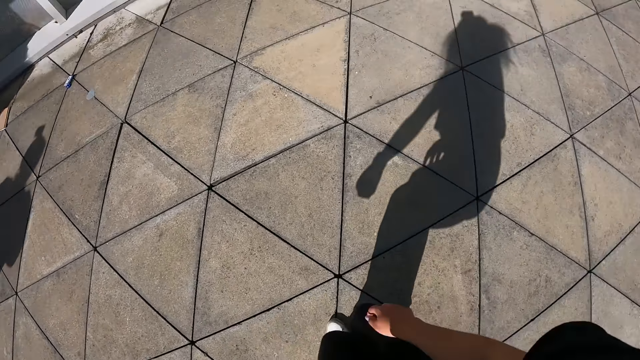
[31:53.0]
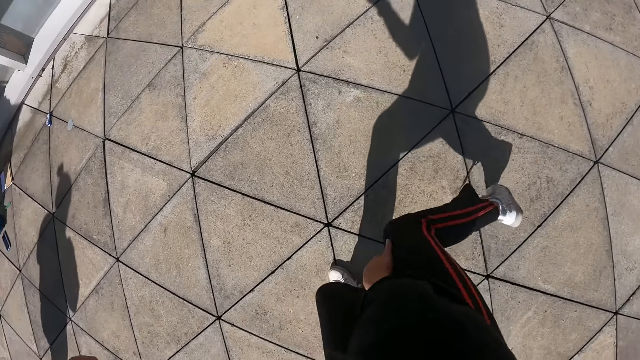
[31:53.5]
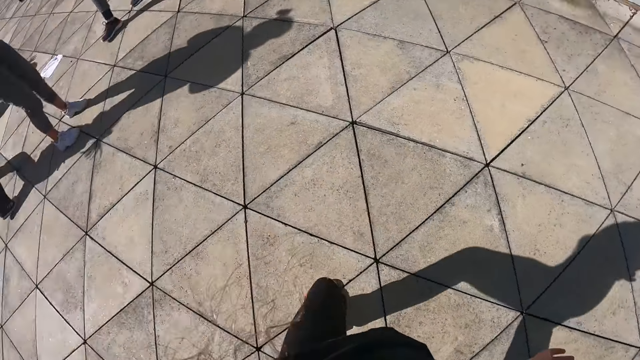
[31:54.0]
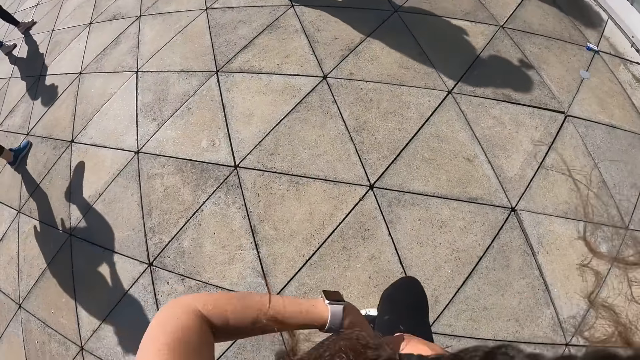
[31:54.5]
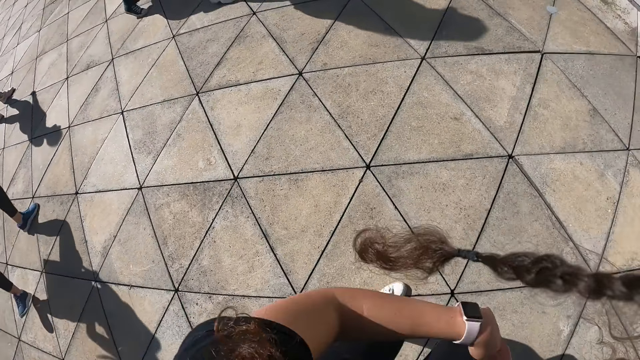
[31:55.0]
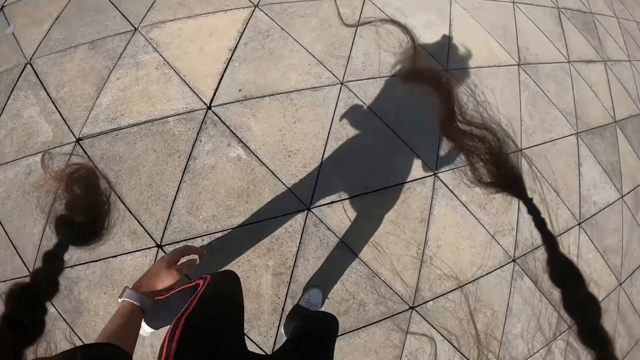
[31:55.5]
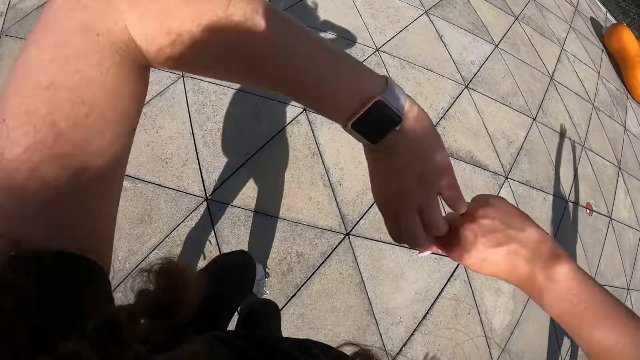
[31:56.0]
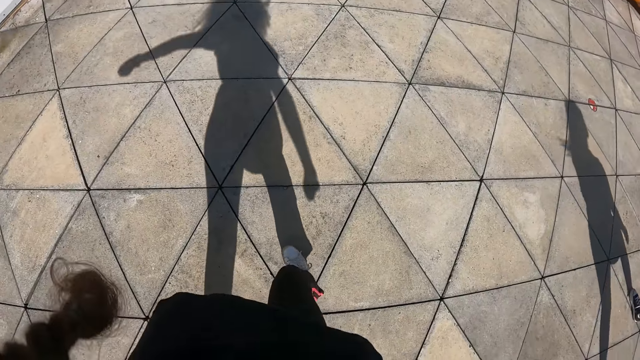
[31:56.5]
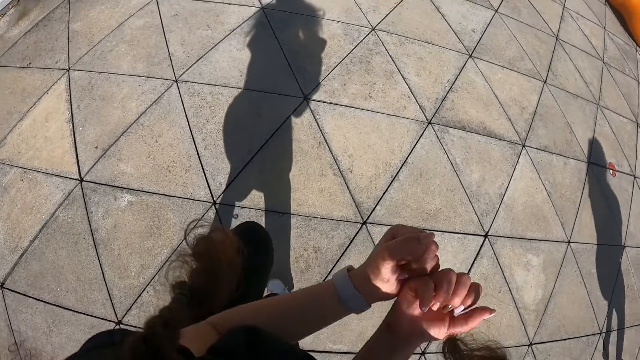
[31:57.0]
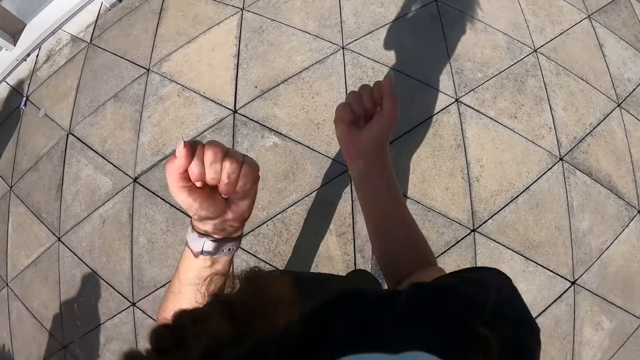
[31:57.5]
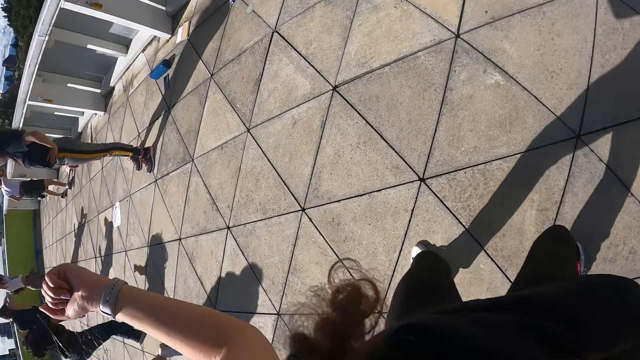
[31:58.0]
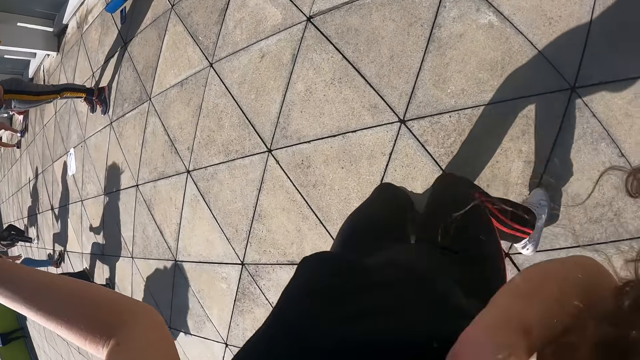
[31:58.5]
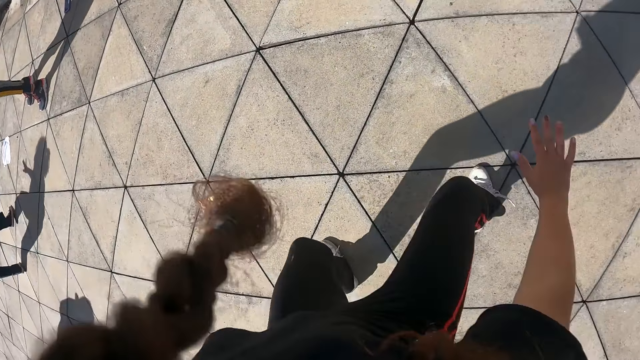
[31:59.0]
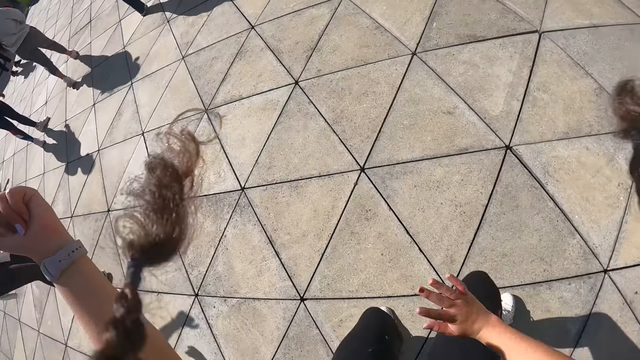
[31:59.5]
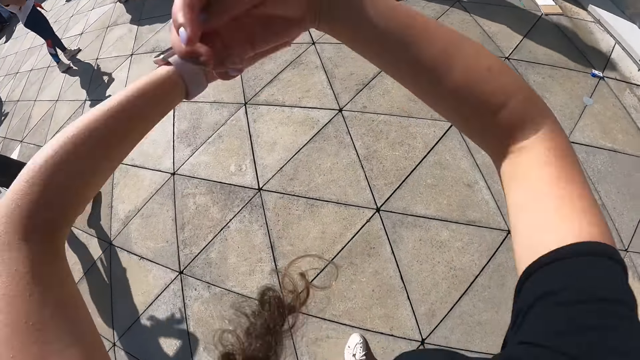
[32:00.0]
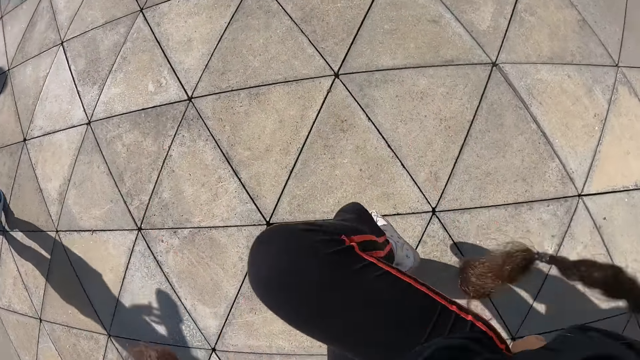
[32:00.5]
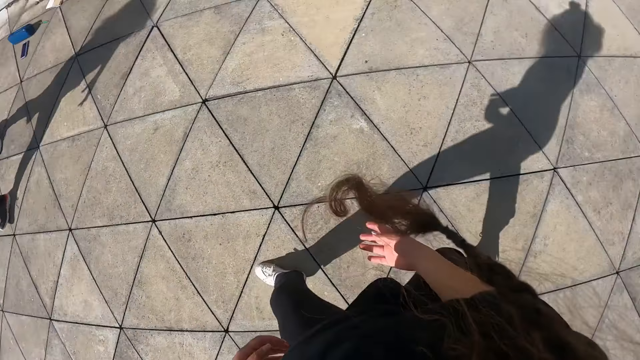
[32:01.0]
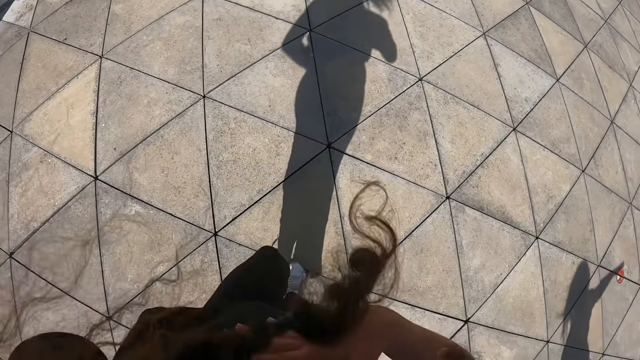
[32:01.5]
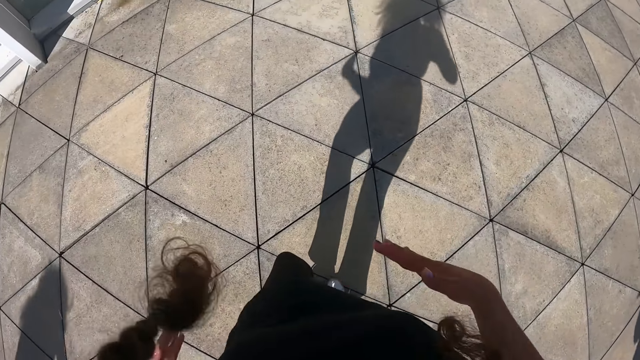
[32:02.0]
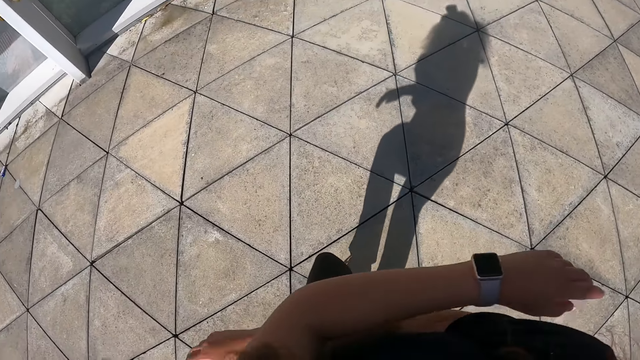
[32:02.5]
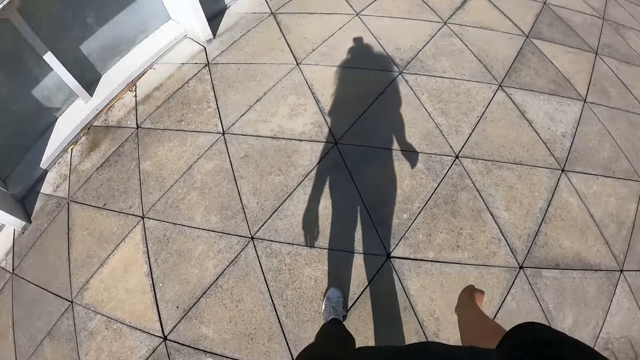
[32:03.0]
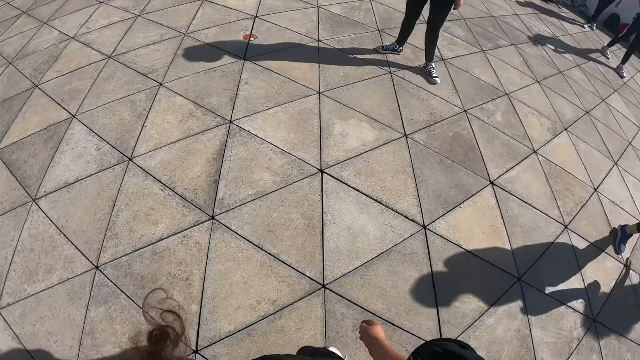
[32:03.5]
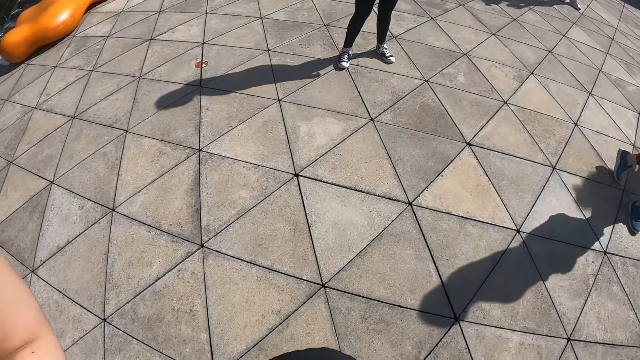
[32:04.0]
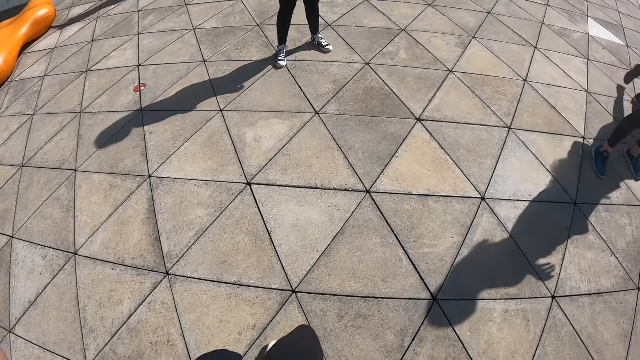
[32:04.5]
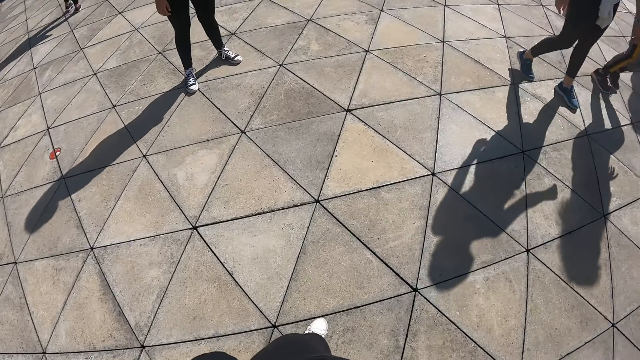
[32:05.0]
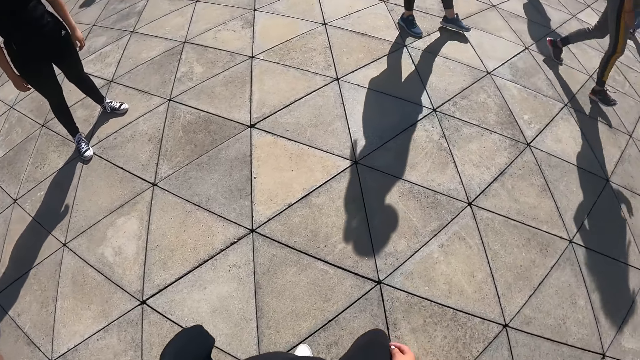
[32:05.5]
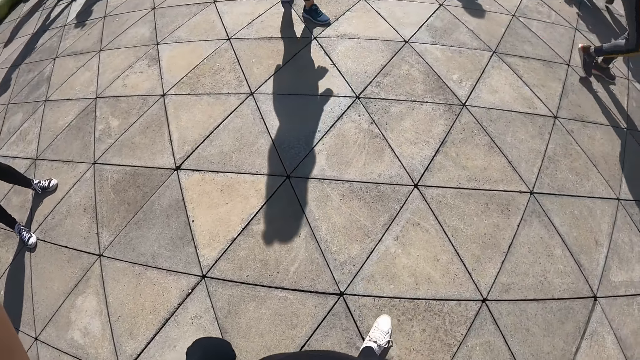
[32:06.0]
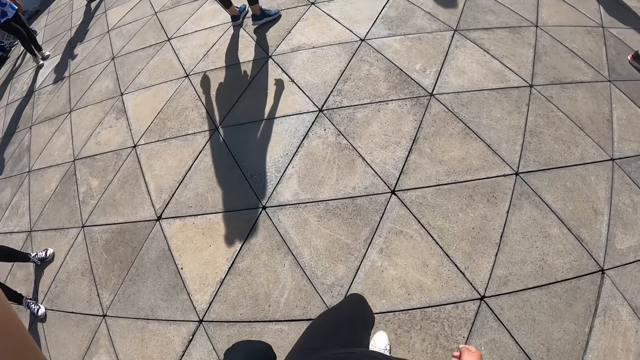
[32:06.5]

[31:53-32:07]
The camera wearer dances. They walk around.

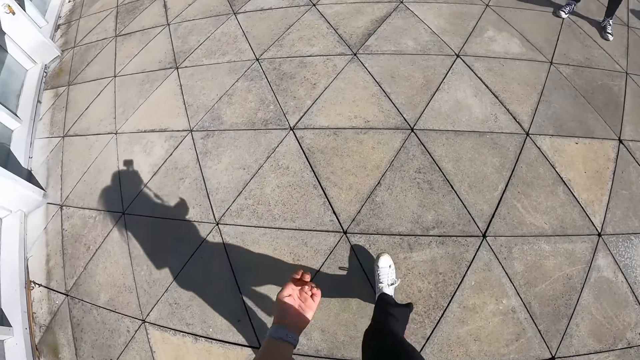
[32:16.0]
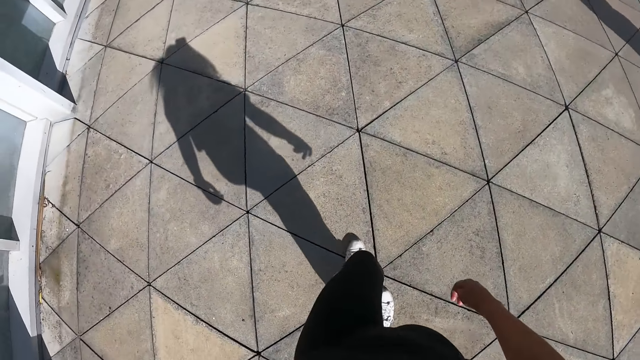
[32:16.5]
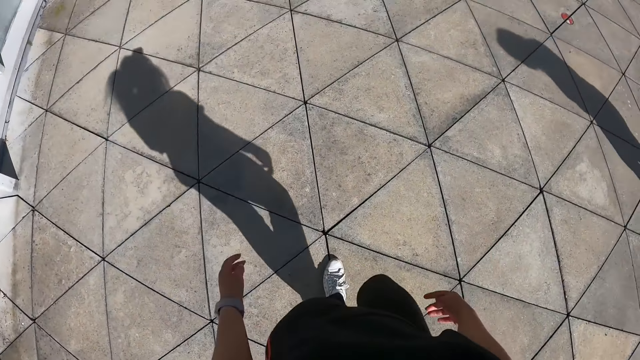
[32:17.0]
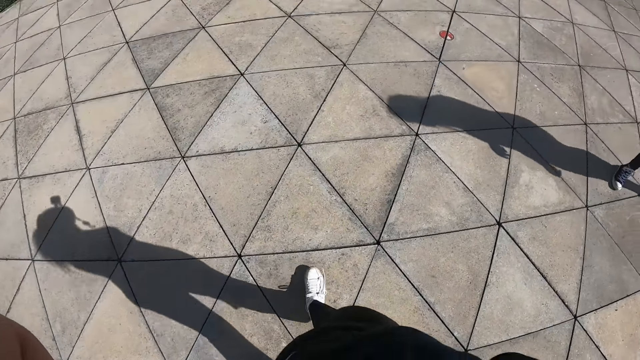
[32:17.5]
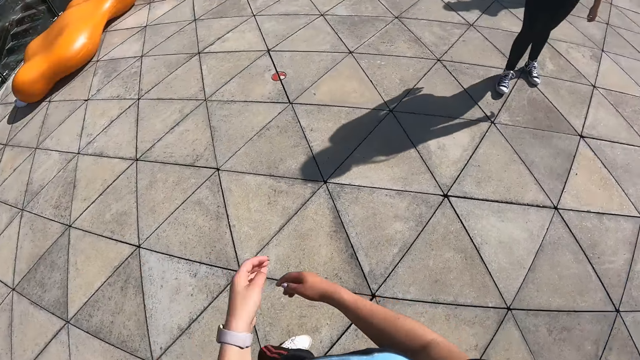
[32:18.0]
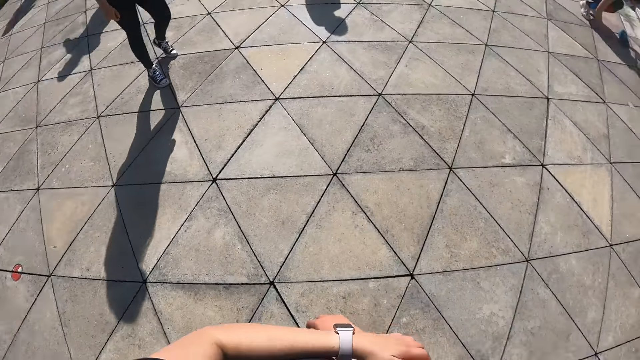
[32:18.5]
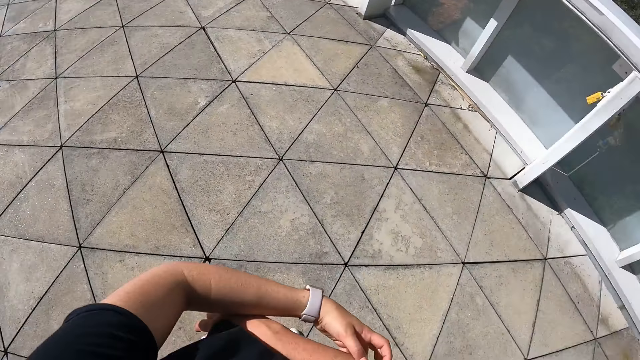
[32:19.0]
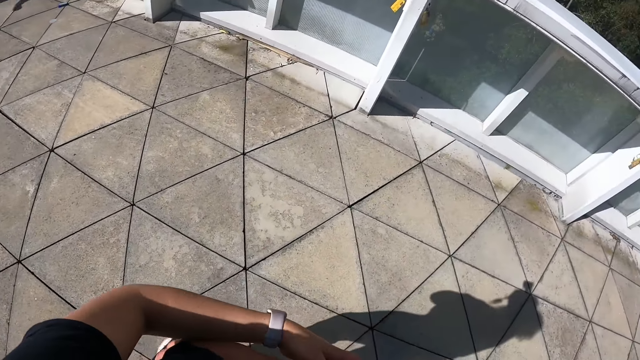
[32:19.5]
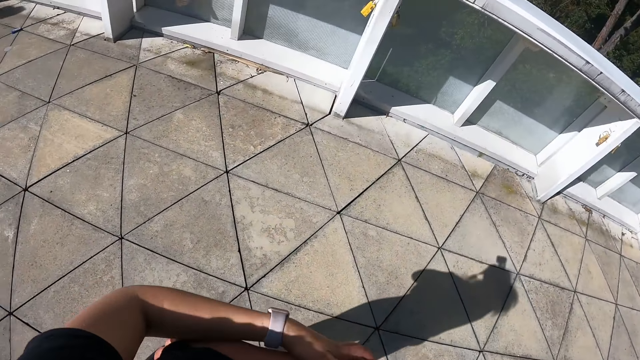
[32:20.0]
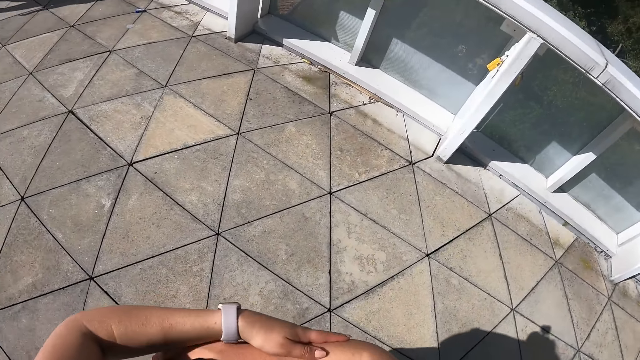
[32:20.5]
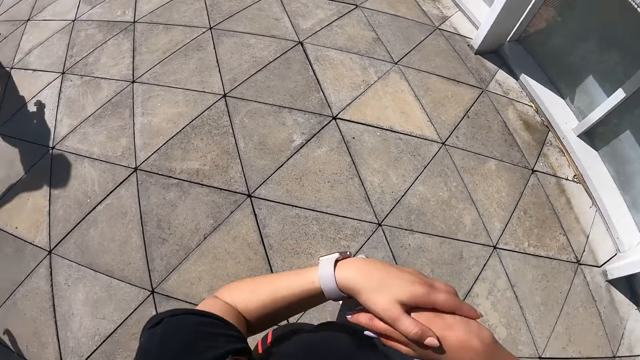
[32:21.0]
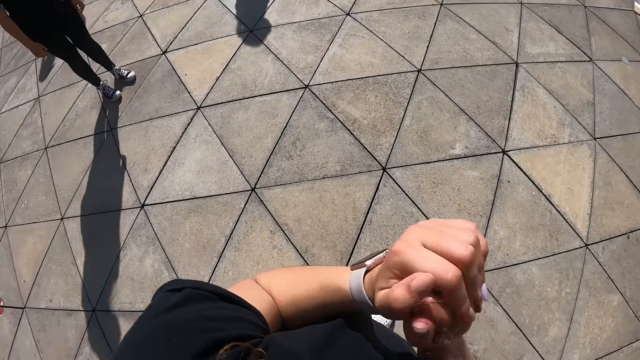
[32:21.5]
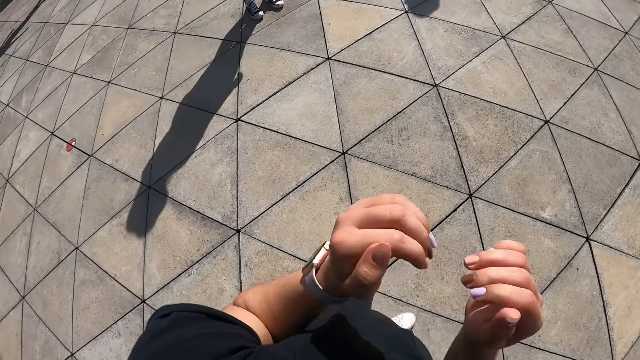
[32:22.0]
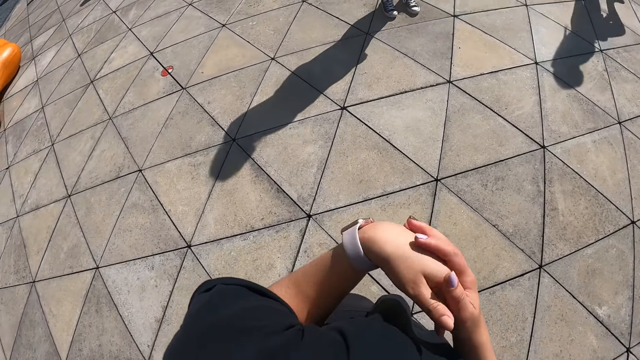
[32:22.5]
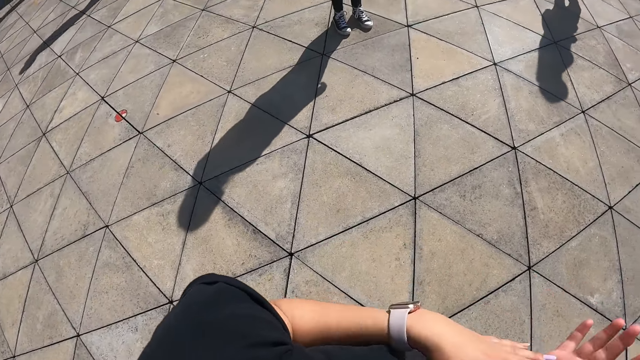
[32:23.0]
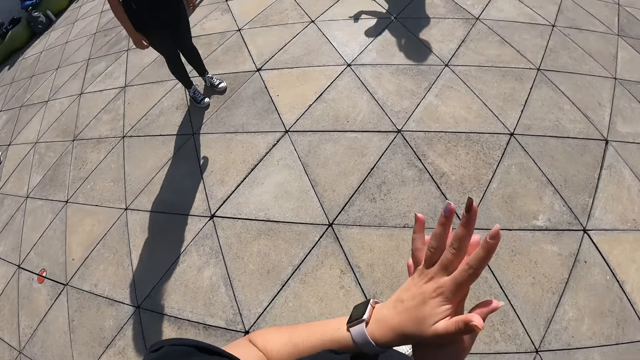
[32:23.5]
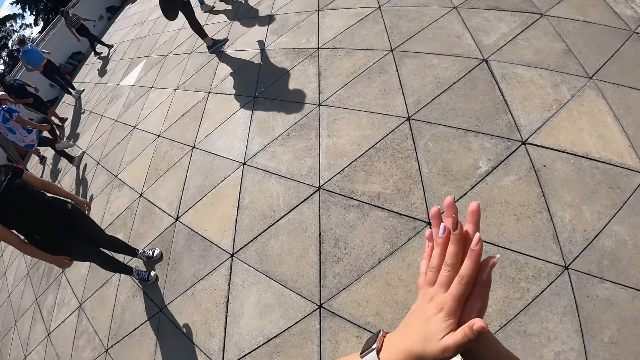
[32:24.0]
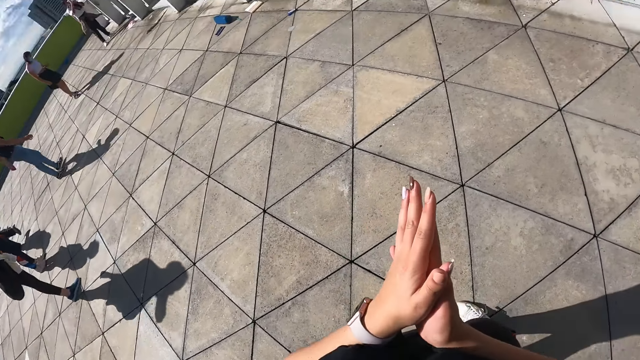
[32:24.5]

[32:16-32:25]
The camera wearer scratches her right arm with her left hand. She stretches the fingers and rubs both hands together.
